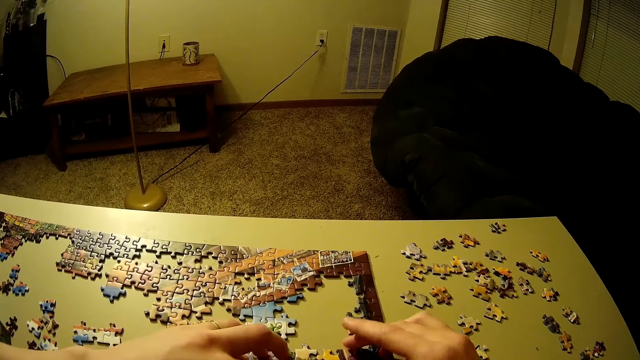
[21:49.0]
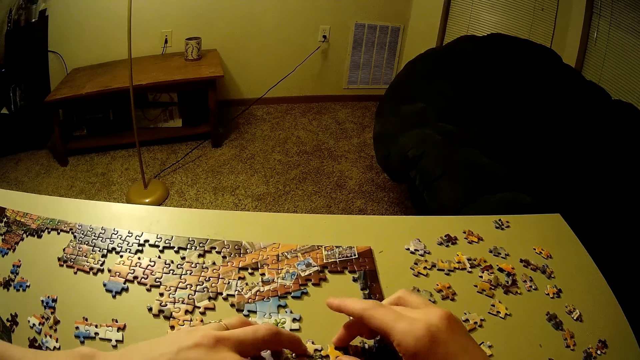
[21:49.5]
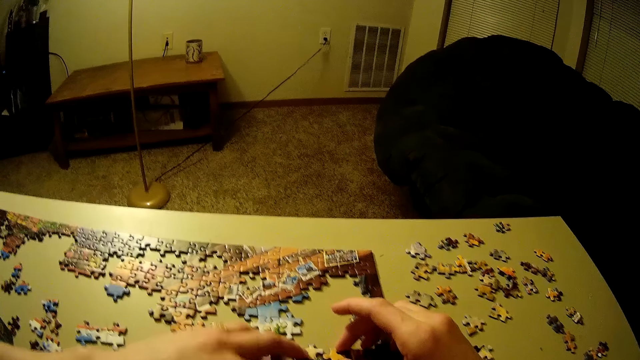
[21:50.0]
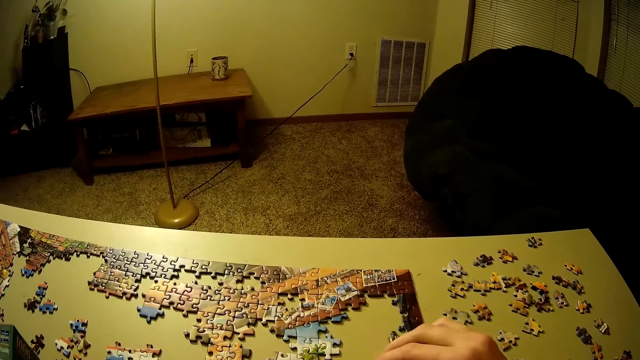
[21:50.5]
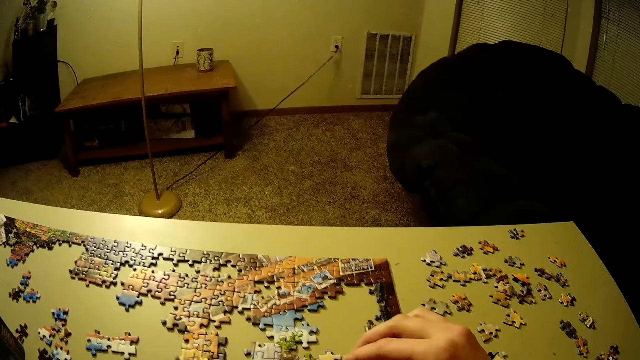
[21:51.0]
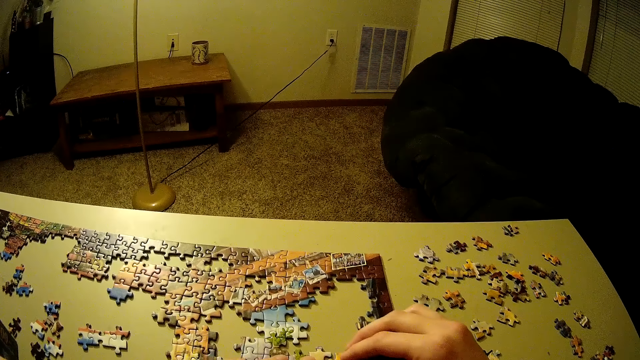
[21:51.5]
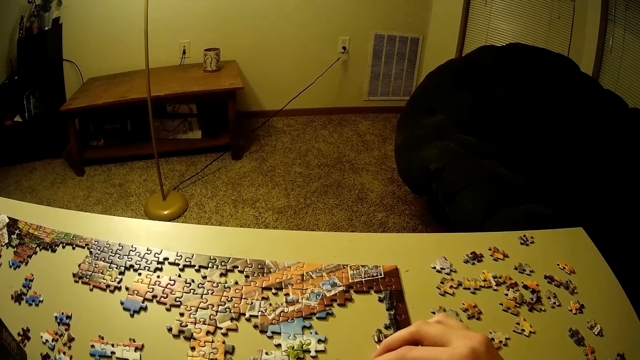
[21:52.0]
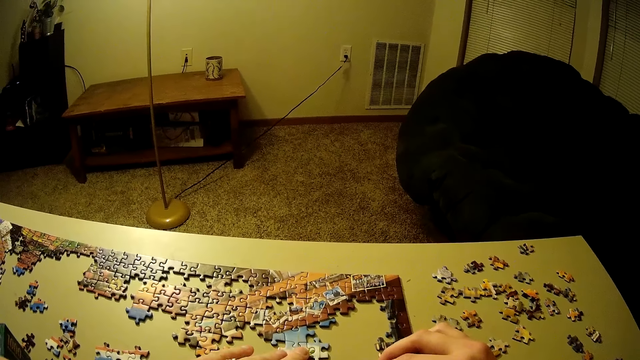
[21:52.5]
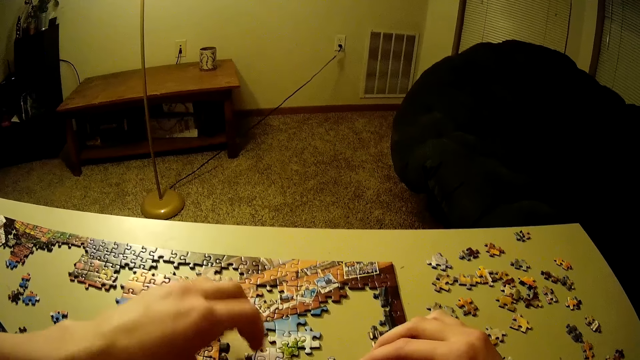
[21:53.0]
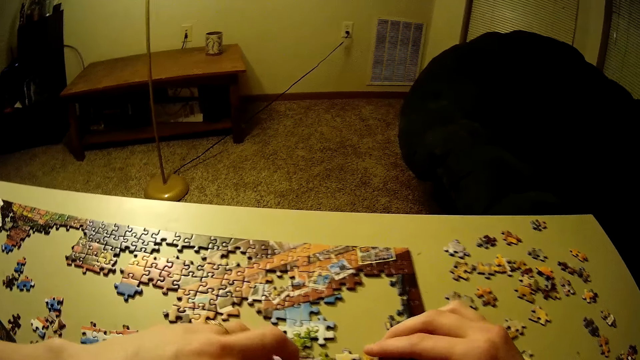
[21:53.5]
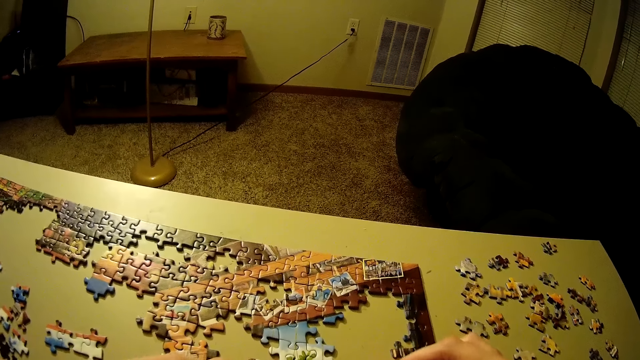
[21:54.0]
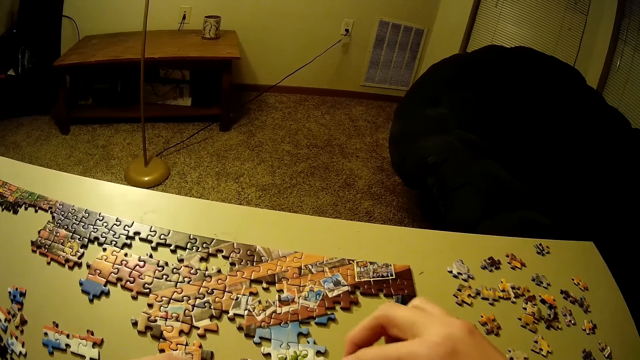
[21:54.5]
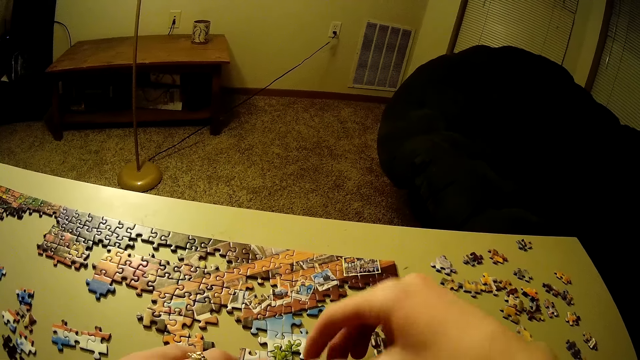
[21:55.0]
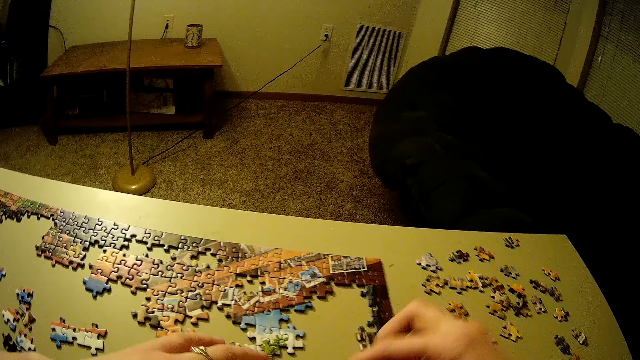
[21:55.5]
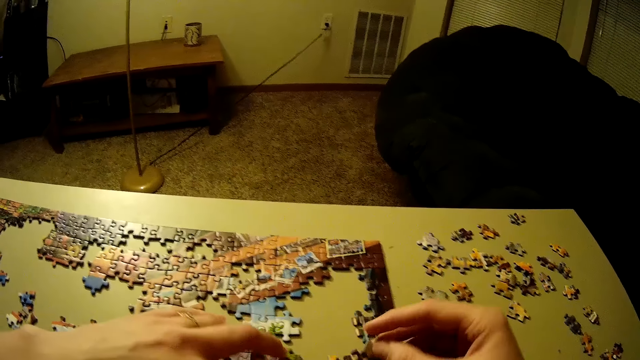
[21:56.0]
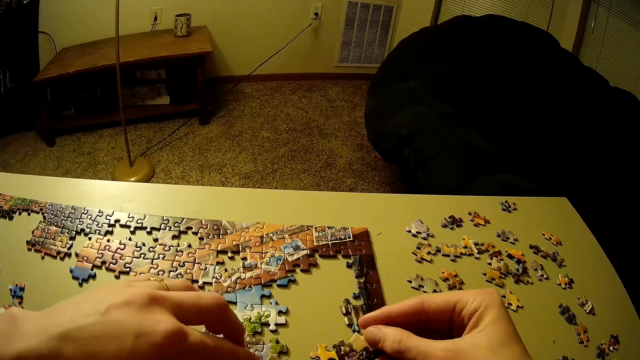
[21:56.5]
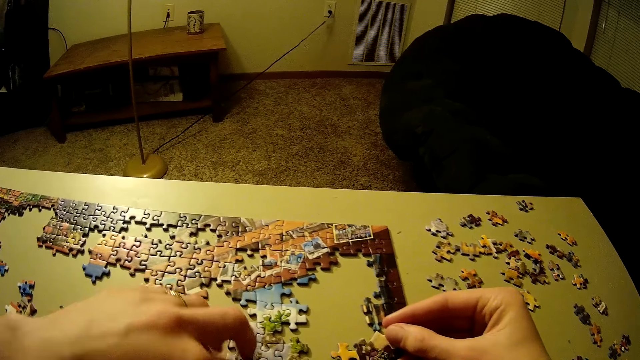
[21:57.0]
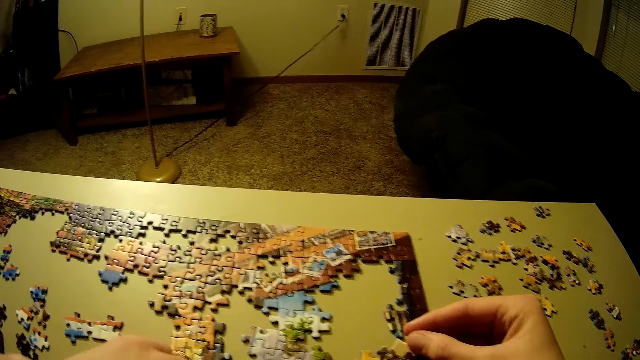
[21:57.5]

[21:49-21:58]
The camera wearer picks up another piece of puzzle on the table.

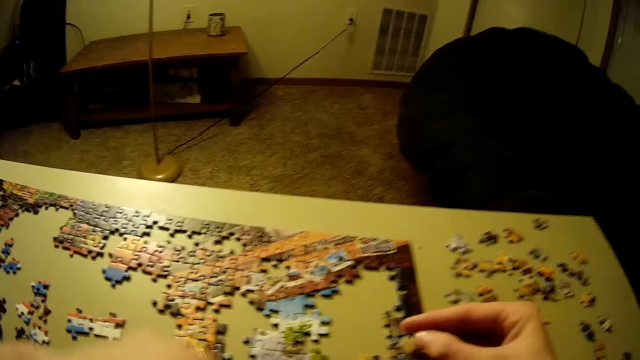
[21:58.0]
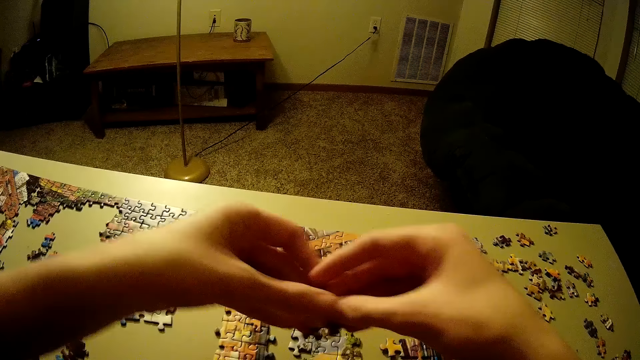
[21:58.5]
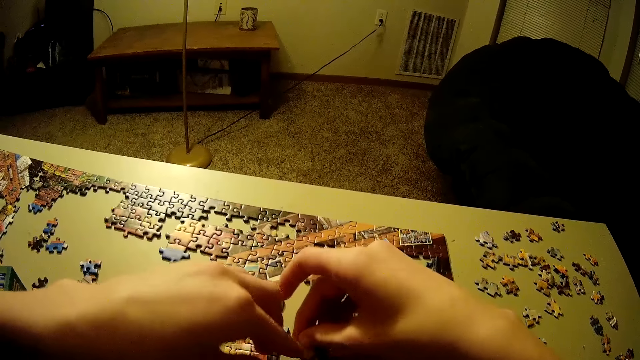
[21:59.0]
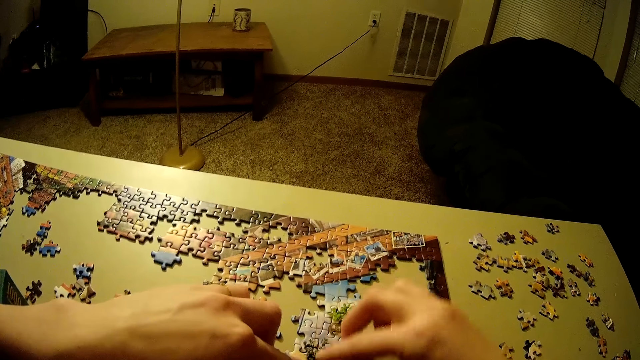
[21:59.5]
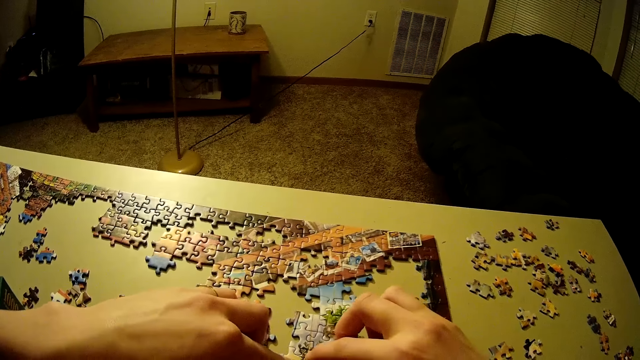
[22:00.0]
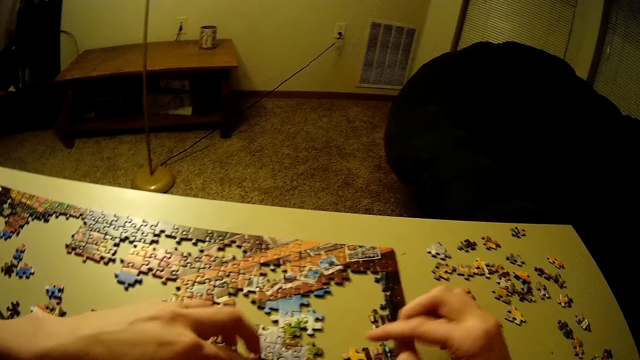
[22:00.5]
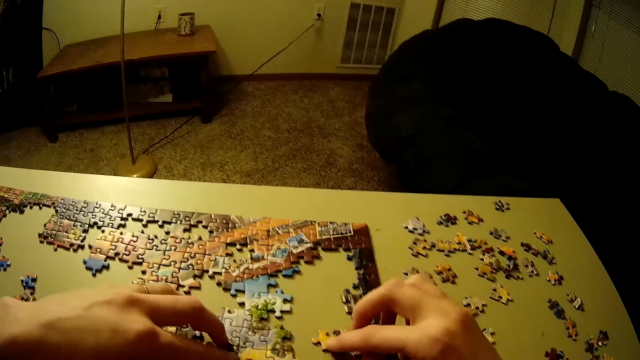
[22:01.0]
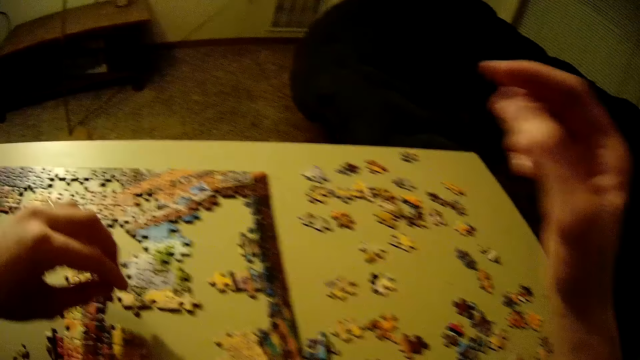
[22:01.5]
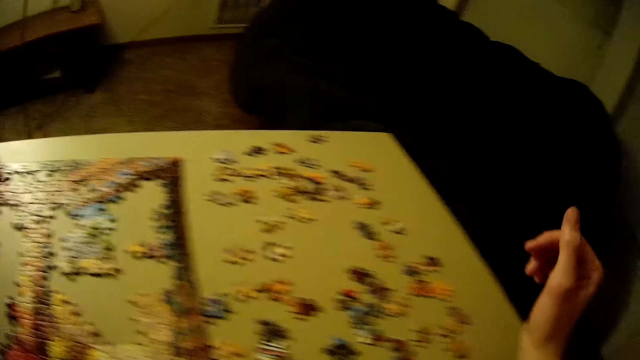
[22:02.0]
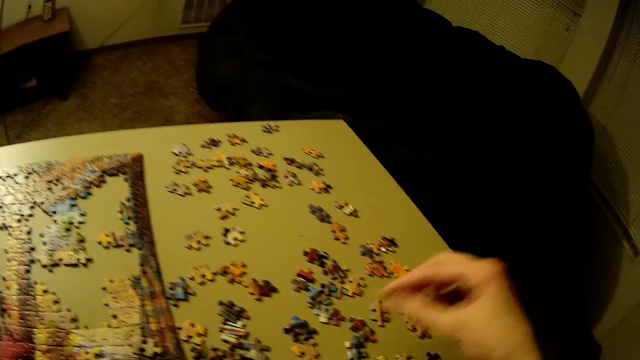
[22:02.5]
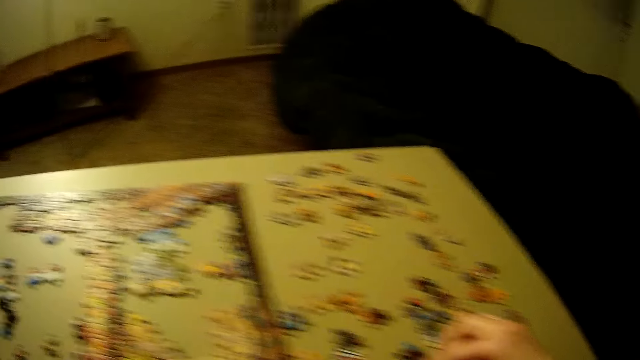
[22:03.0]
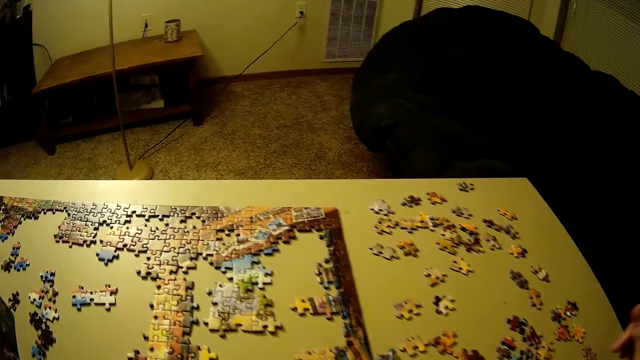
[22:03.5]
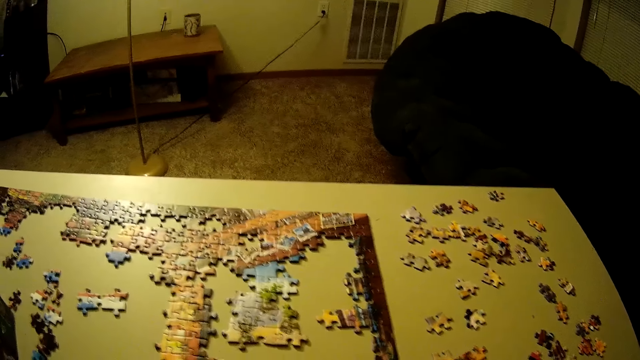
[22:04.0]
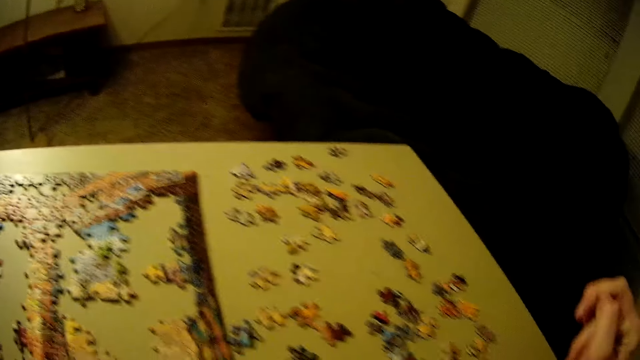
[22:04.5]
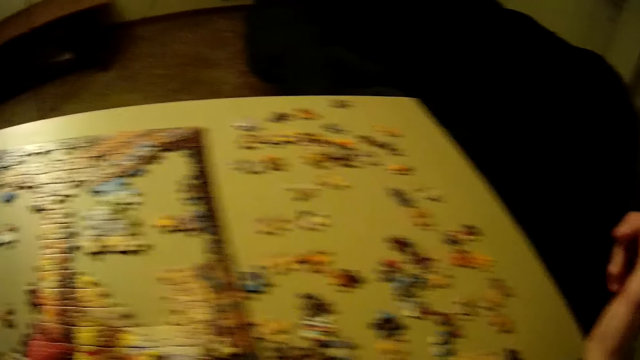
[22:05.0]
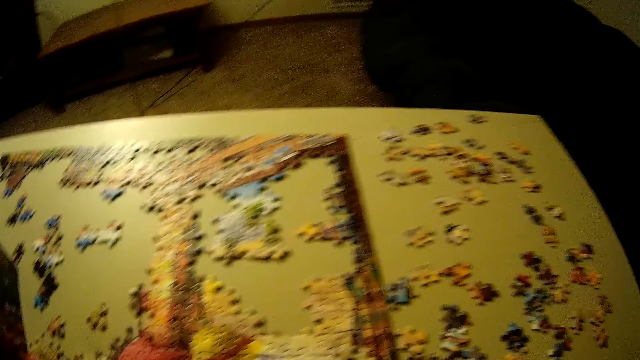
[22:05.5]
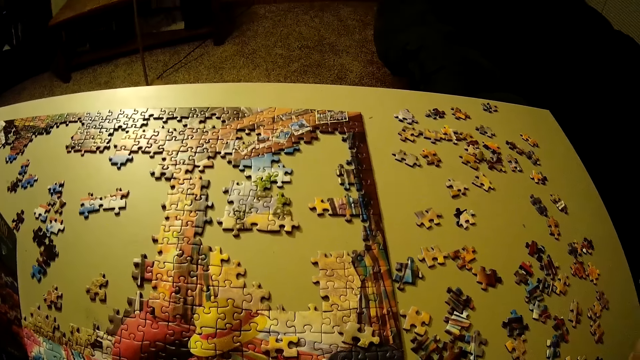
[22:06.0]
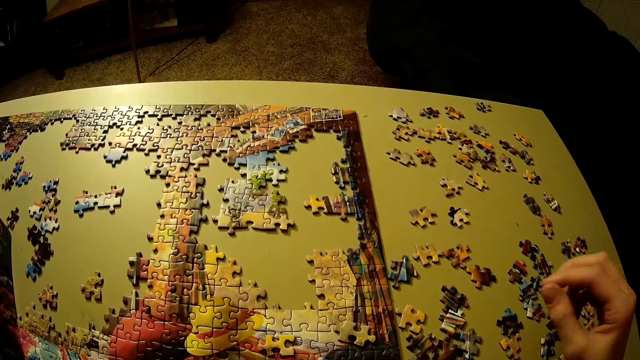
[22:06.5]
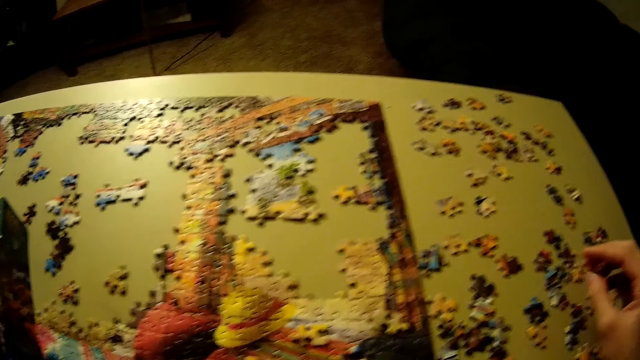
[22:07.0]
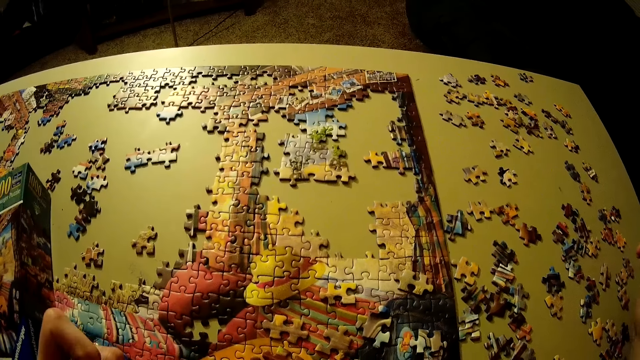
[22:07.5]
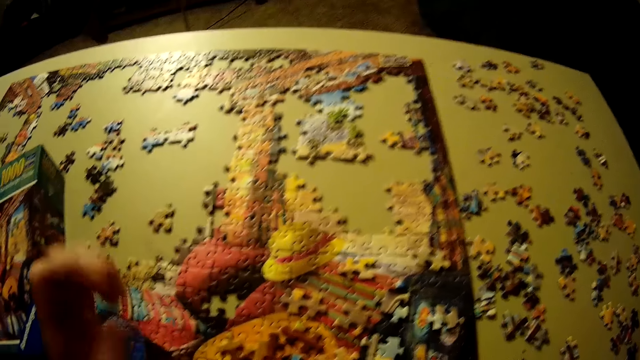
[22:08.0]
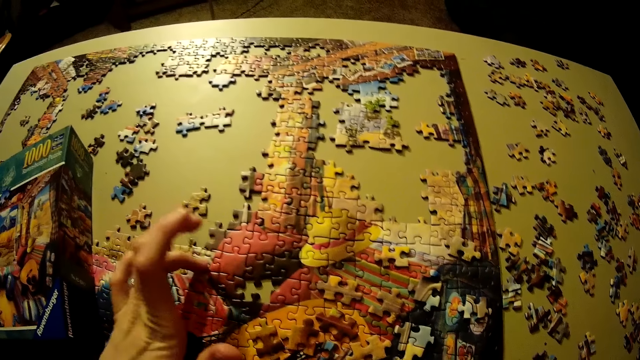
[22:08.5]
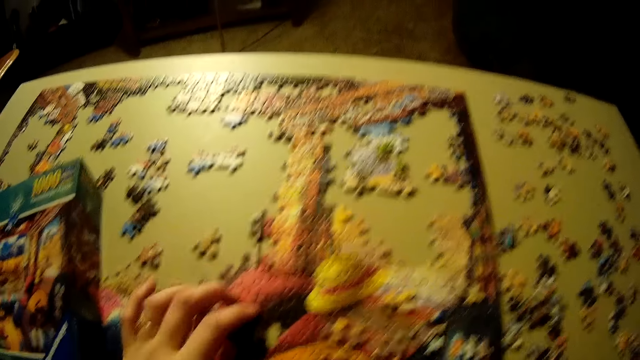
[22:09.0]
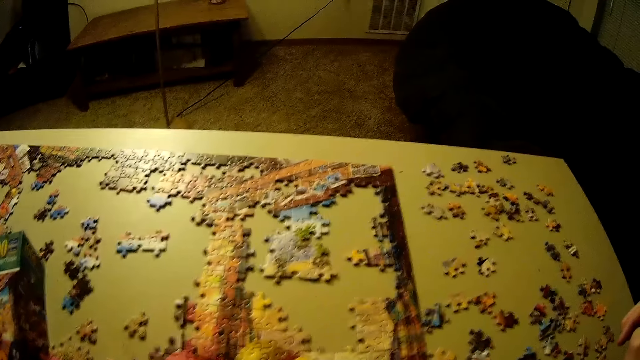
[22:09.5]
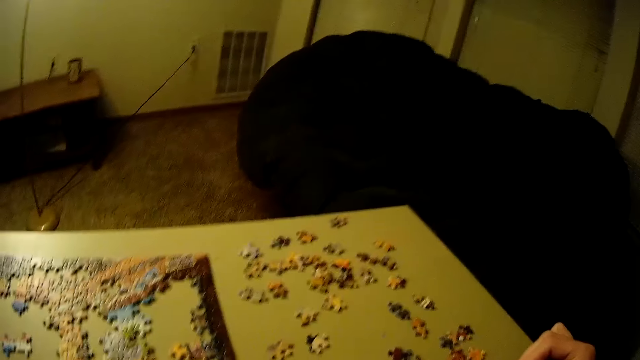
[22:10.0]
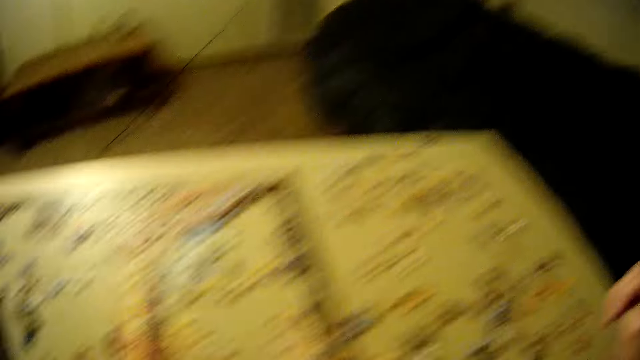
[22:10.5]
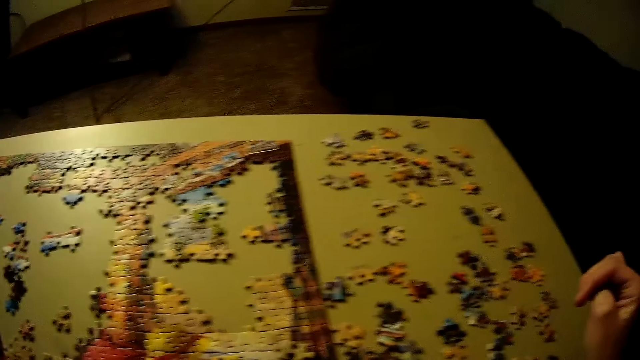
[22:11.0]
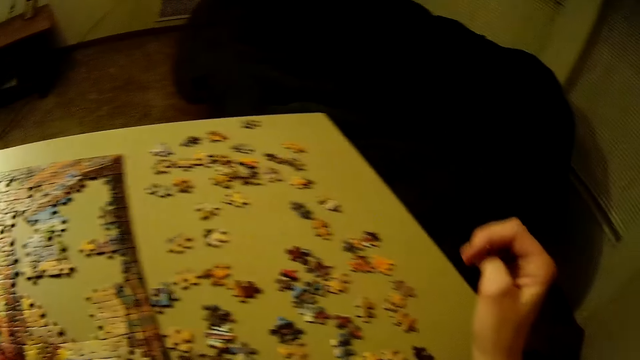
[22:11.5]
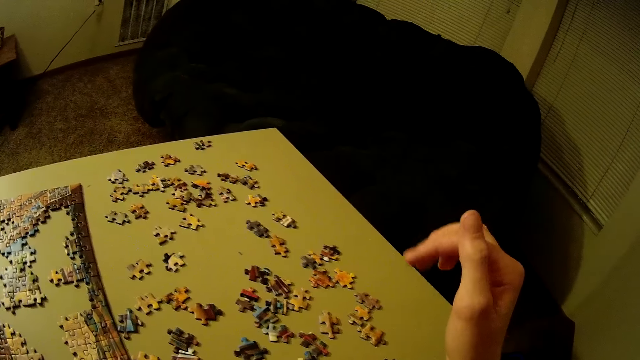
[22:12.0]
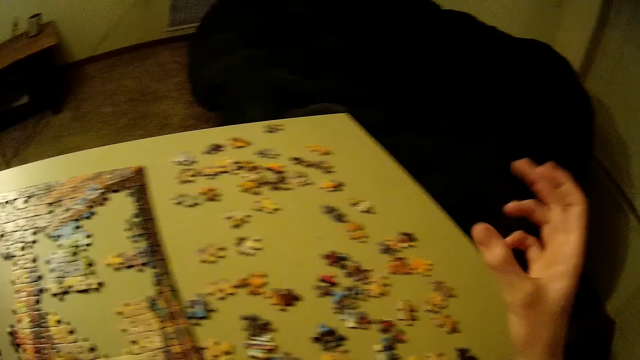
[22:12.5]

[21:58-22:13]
The camera wearer places the piece of the puzzle on the table. They look around. They touch the puzzle piece.
